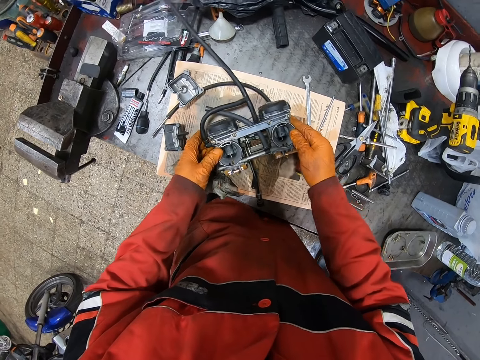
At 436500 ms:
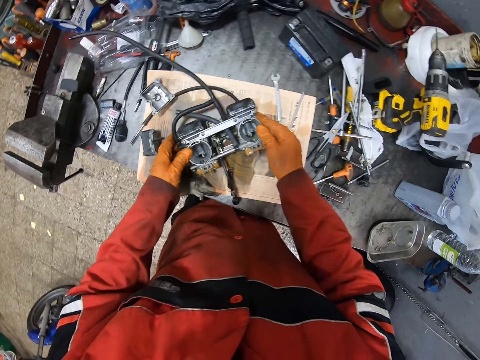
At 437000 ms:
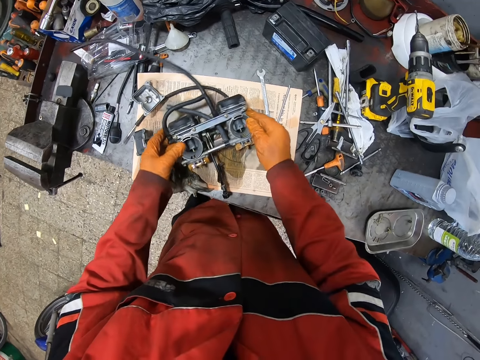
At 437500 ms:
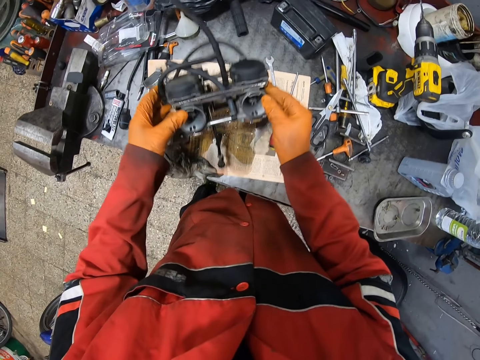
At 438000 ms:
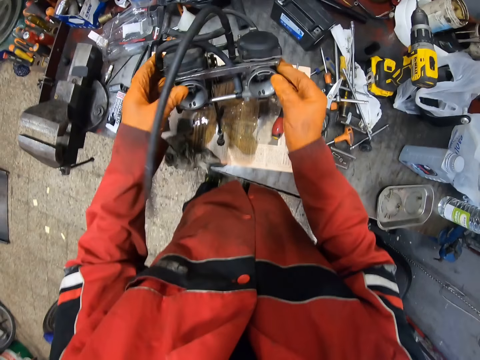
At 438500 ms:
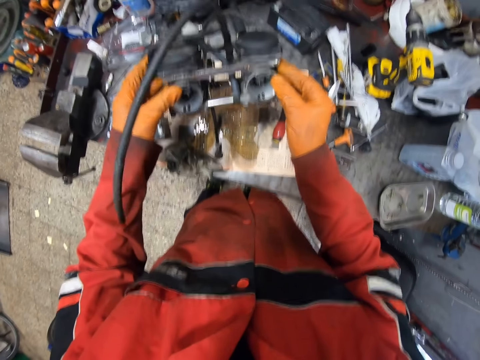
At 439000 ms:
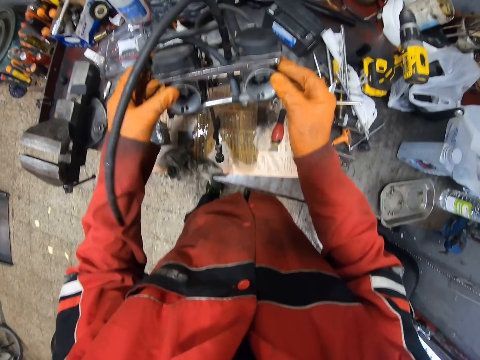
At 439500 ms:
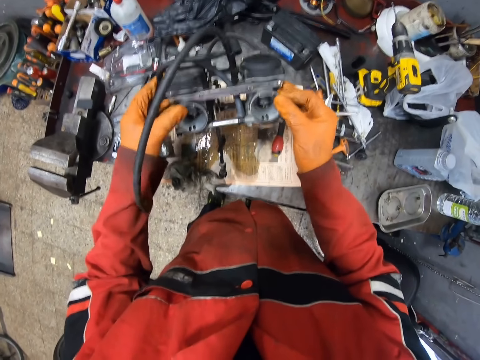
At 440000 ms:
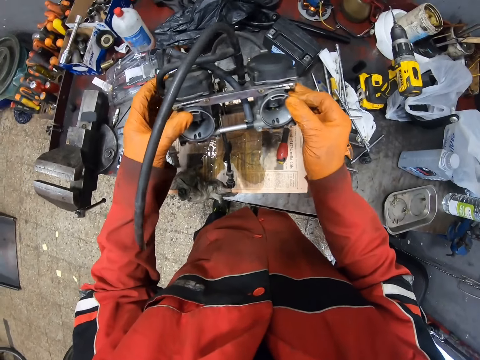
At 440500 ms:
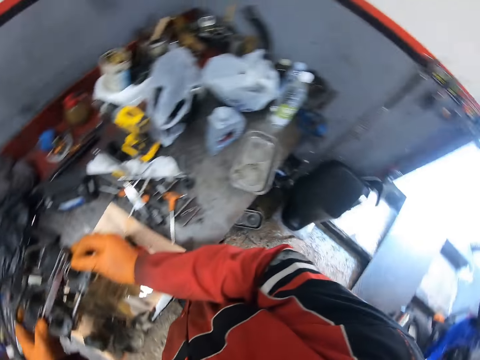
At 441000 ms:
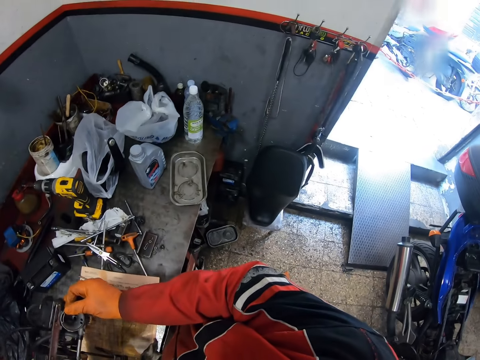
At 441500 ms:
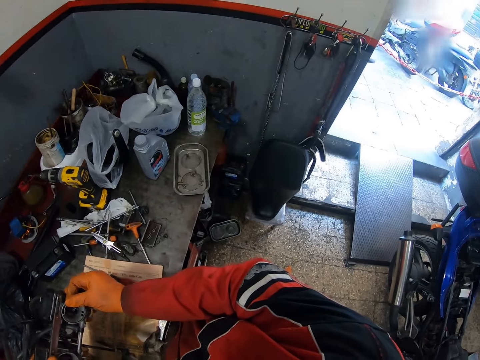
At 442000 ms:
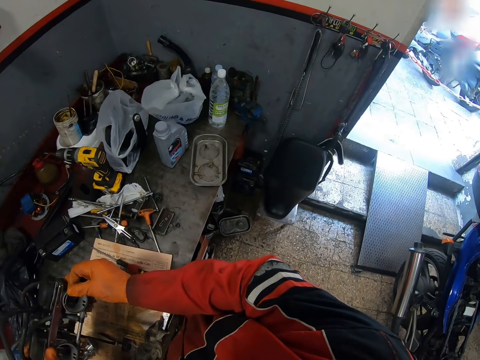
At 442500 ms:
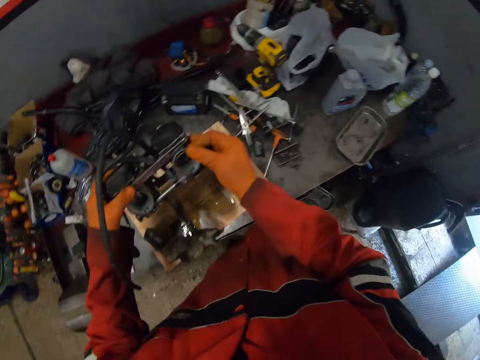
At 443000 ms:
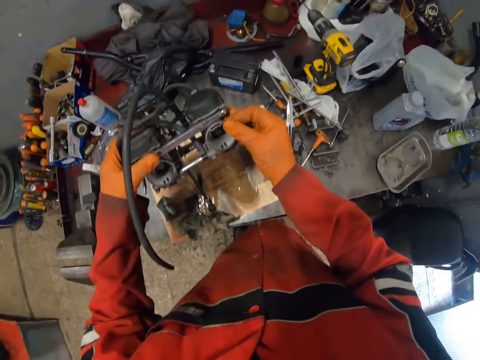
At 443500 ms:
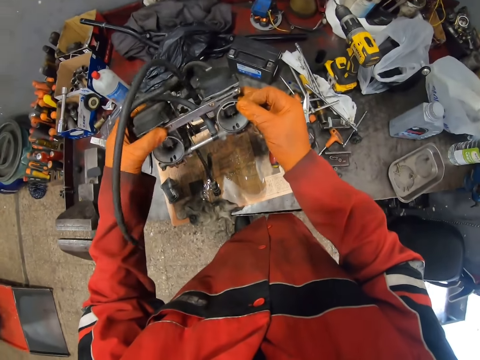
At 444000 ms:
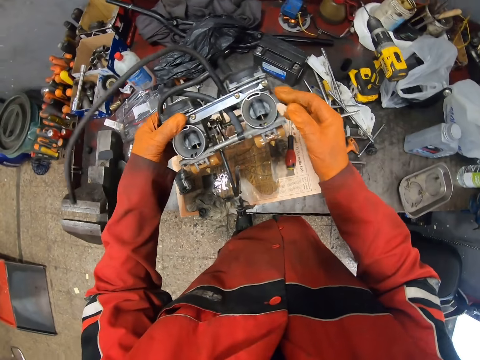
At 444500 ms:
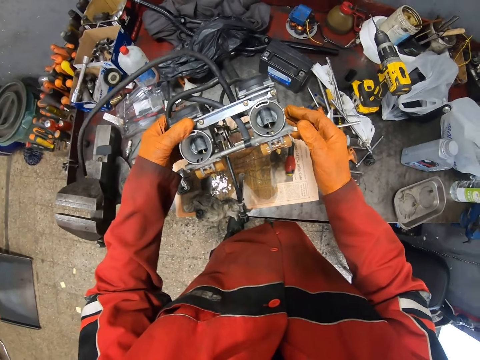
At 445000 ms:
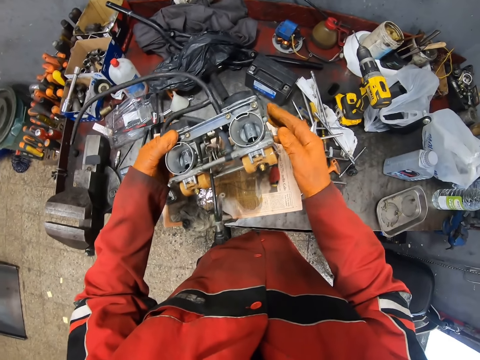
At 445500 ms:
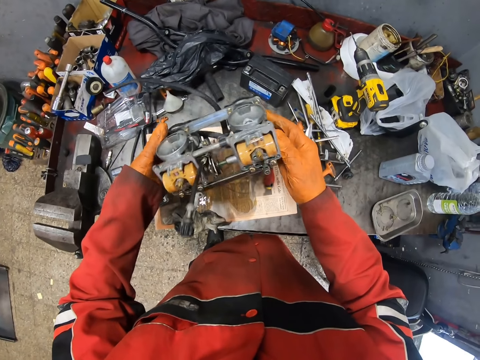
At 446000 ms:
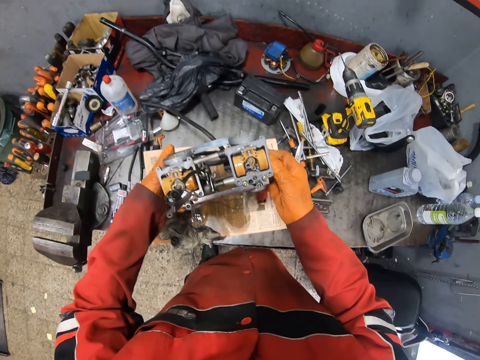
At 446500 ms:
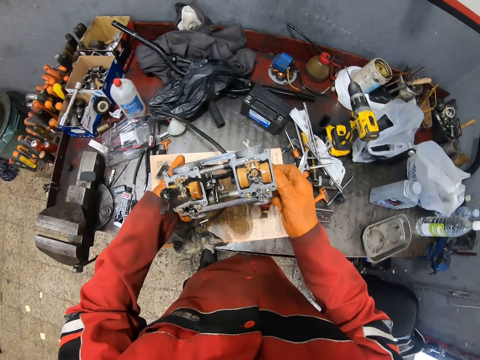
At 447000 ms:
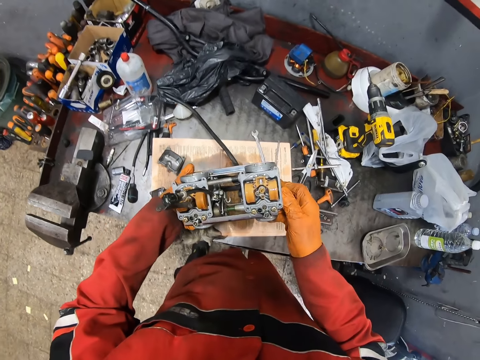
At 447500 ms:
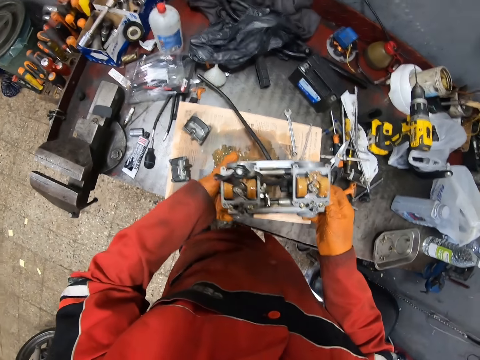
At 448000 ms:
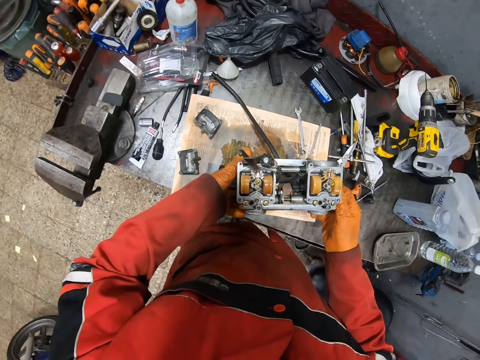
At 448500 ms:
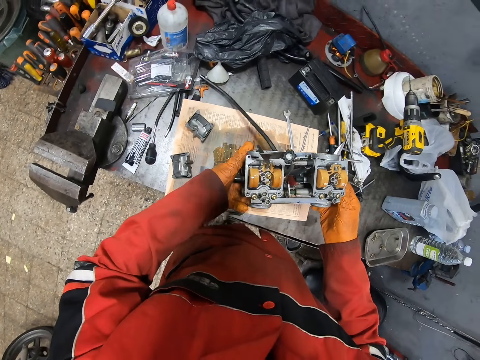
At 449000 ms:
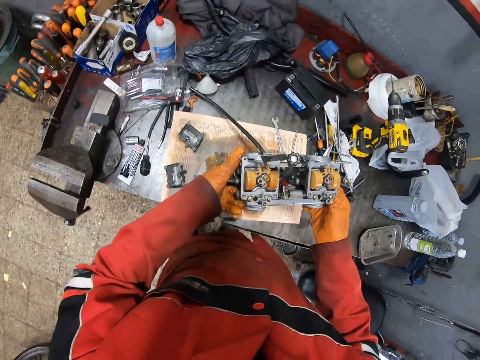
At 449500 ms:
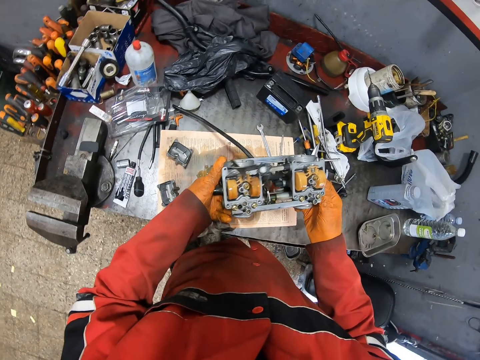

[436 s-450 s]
The camera wearer holds something. They lift up the engine with both gloved hands. They shake the engine with both gloved hands. They look around. They turn something.

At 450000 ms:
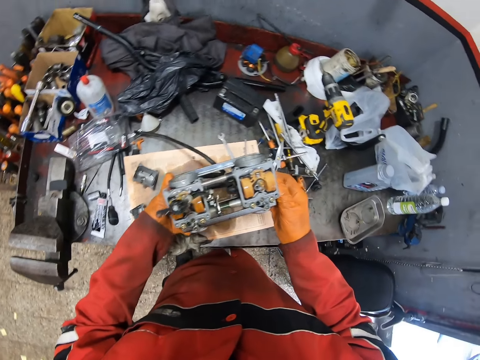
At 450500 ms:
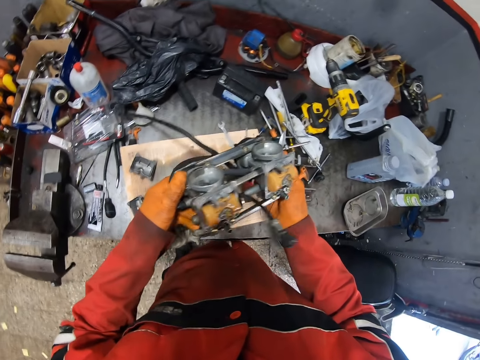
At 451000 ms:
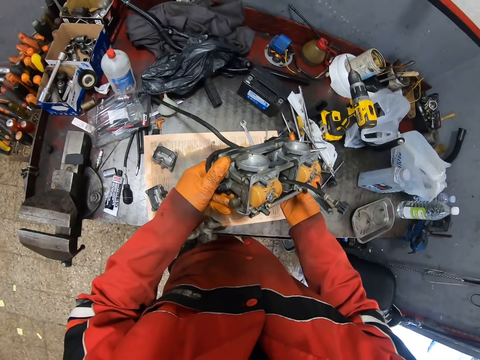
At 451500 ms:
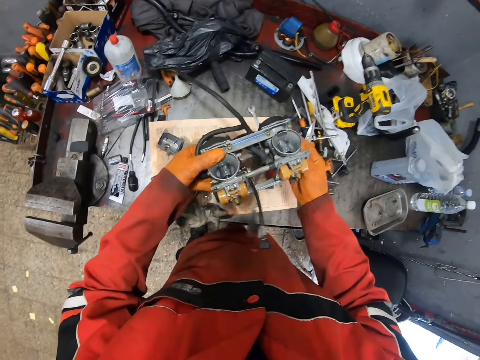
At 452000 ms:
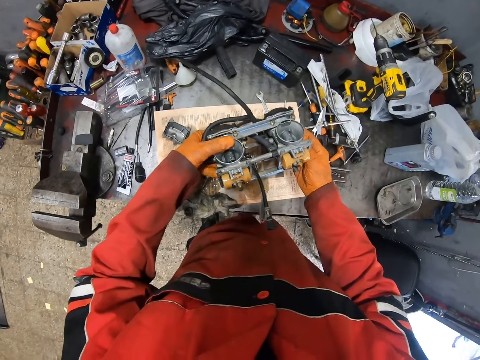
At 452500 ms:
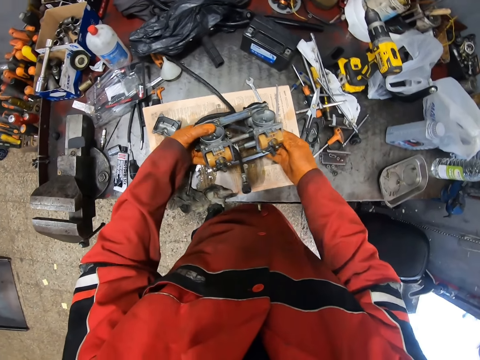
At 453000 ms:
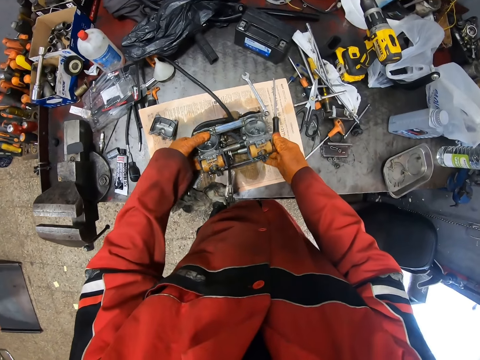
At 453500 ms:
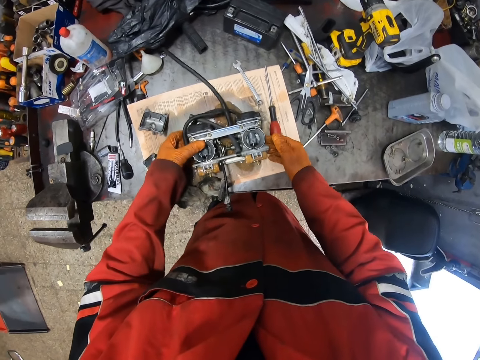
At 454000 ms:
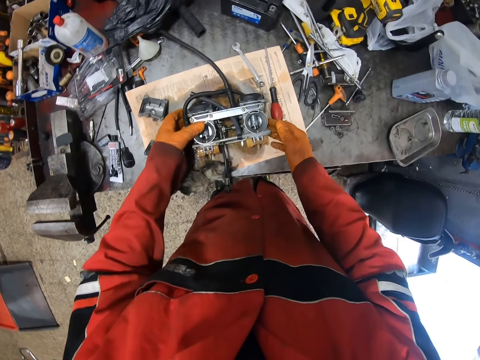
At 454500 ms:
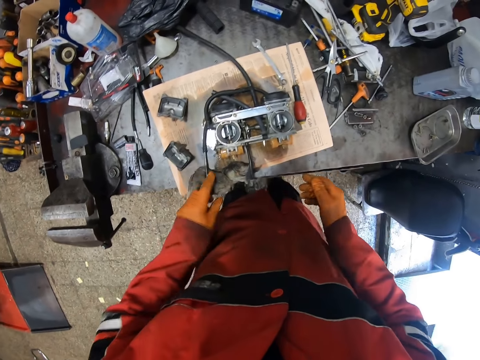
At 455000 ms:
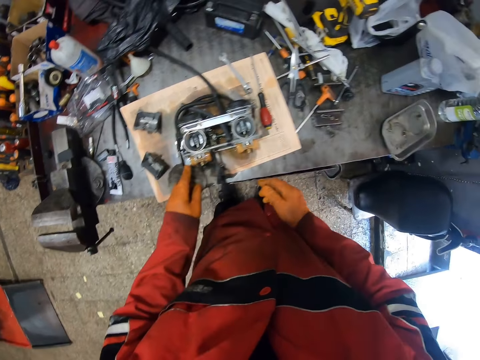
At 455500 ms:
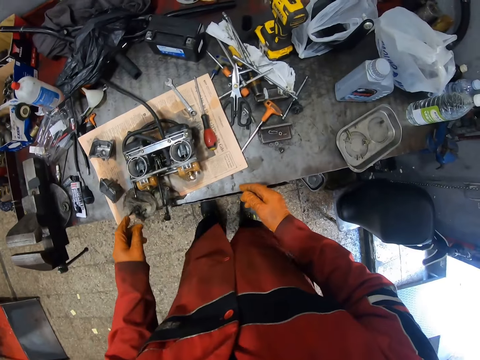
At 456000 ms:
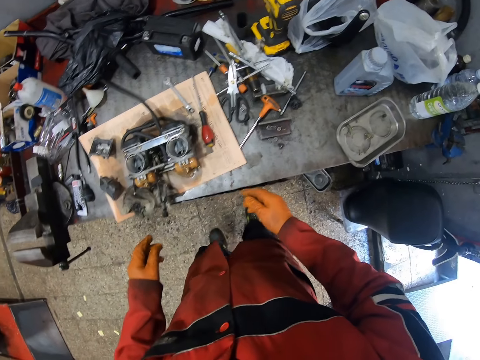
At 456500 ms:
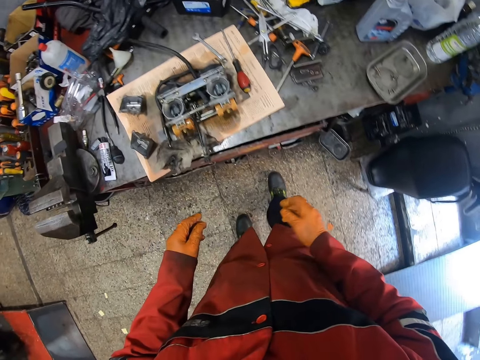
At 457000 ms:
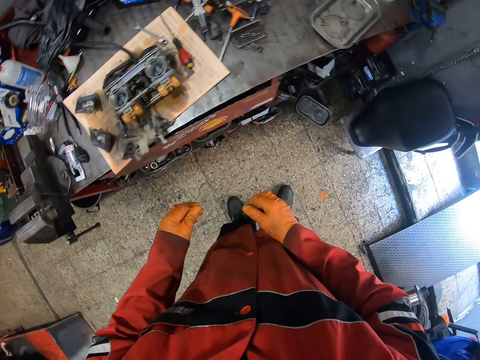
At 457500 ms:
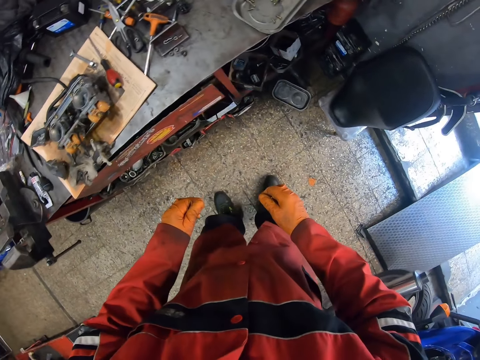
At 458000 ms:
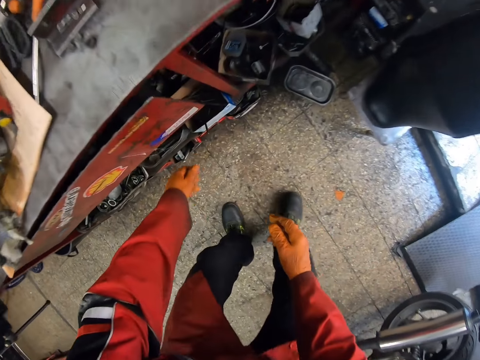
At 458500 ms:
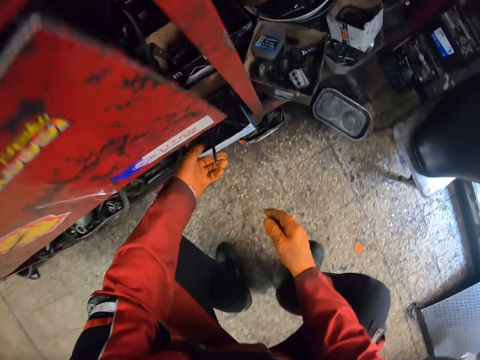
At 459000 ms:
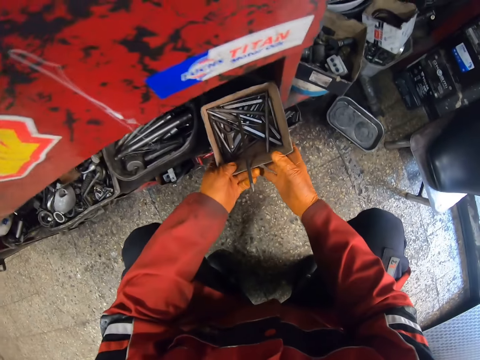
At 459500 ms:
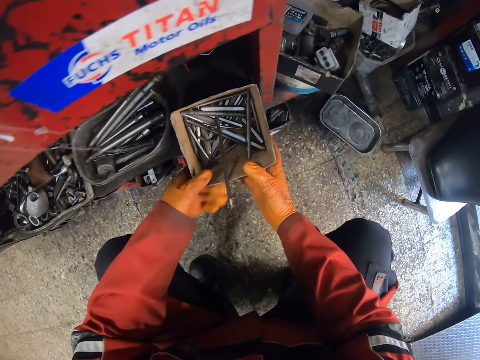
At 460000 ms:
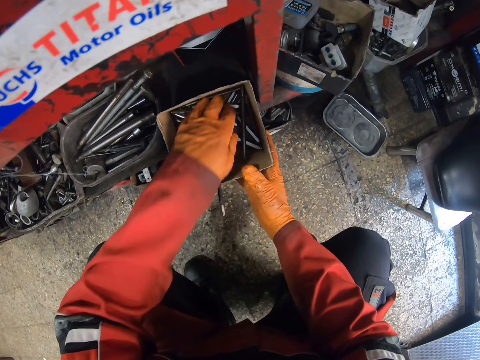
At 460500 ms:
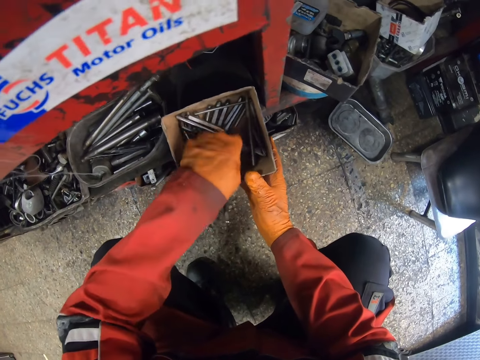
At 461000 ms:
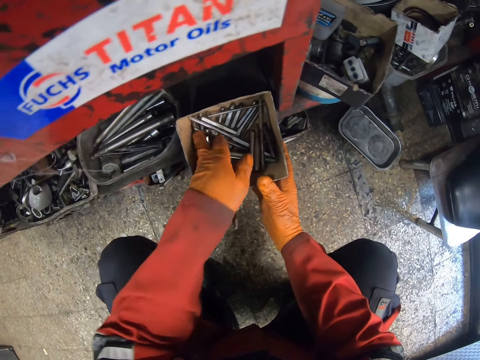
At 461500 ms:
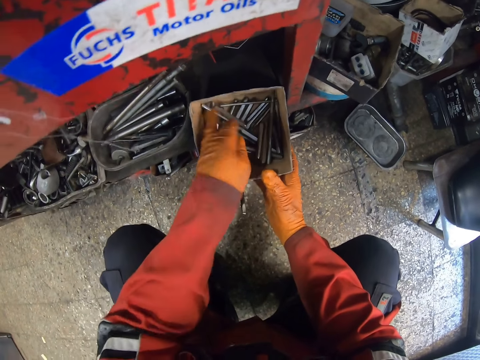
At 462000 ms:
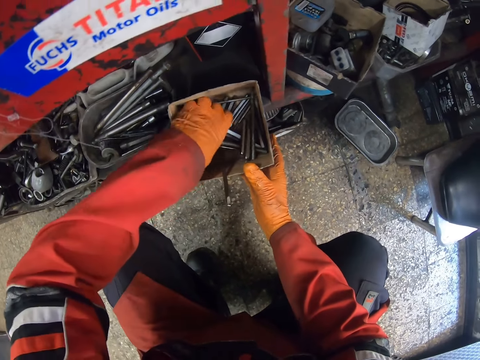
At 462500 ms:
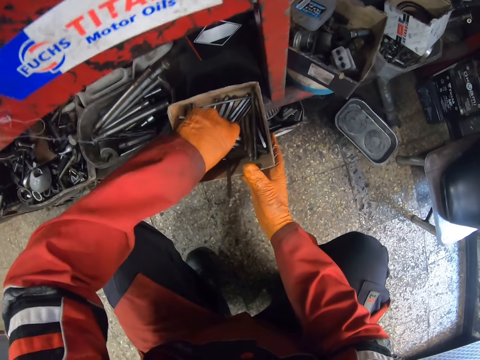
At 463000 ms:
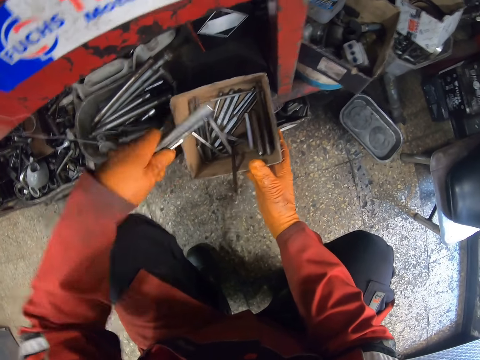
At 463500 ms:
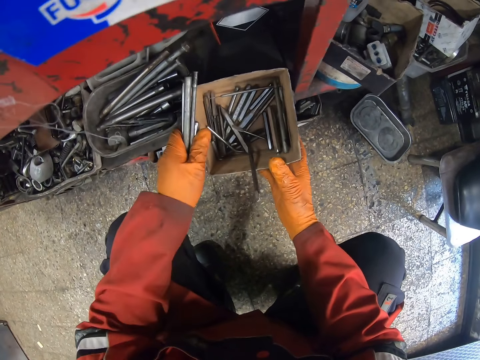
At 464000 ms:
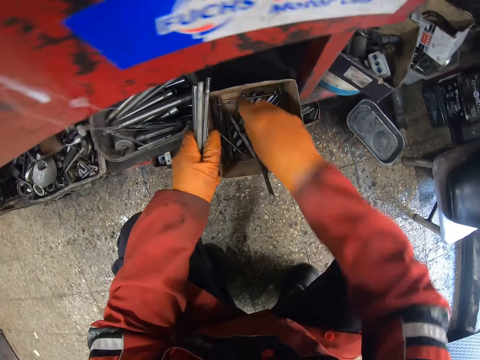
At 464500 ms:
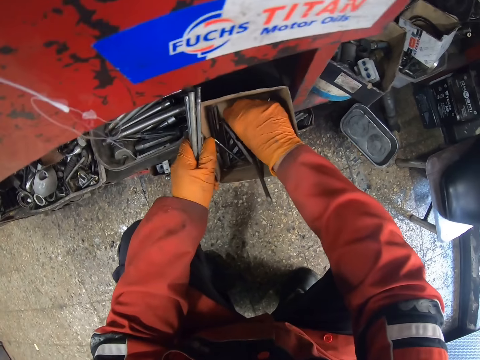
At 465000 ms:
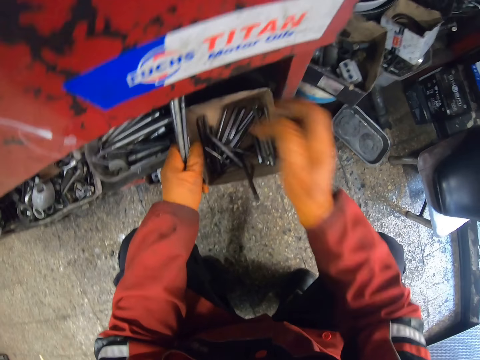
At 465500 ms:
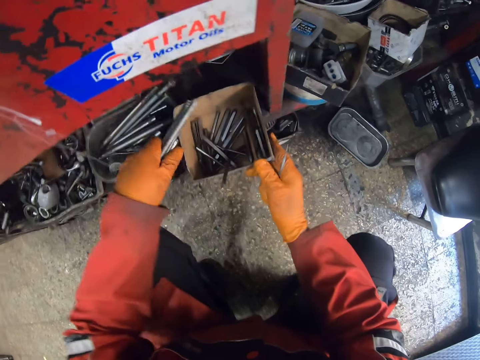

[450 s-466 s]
The camera wearer drops the engine on the table with both gloved hands. He removes his gloved hands from the engine on the table. He picks a box with both gloved hands under the table. He holds the tool box. He searches for nails in the box with his gloved left hand. He selects the metal tools. He picks nails from the box in his gloved left hand. He holds the box with his gloved left hand. He picks a nail from the box in his gloved right hand. He drops the nails inside the box with his gloved left hand.
